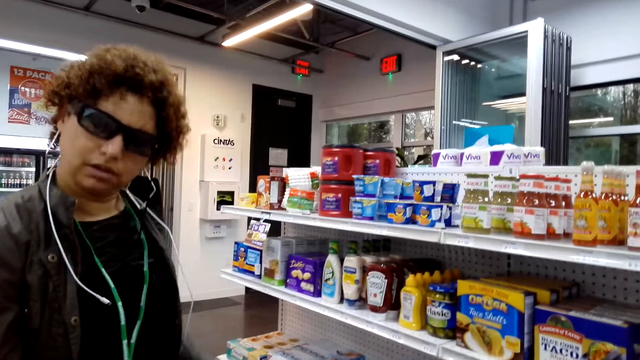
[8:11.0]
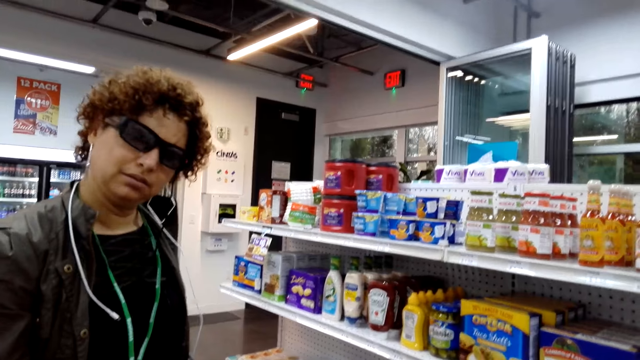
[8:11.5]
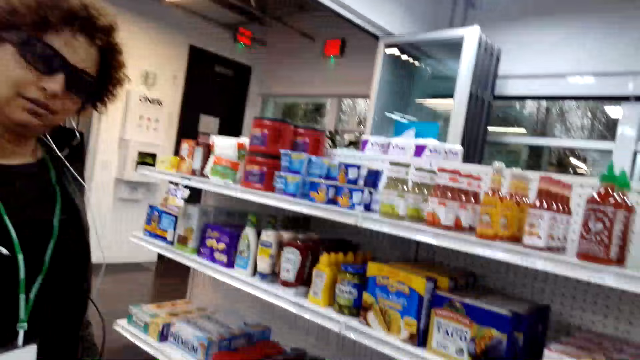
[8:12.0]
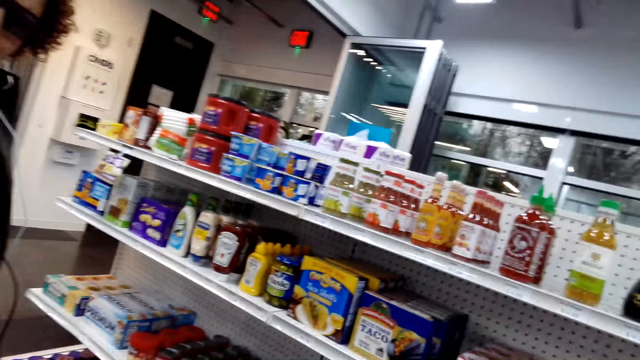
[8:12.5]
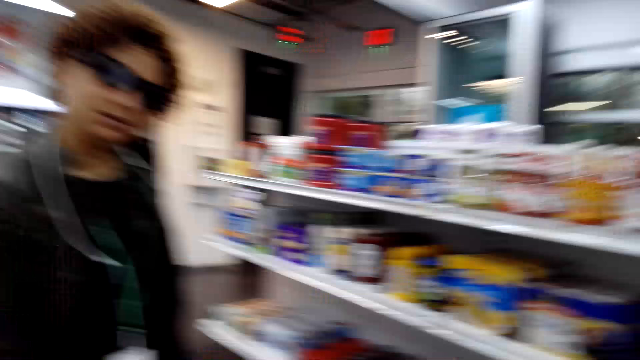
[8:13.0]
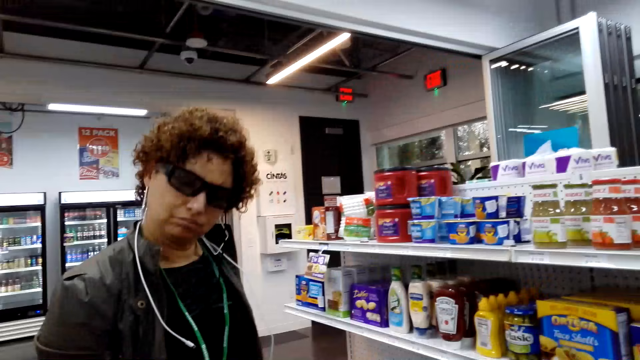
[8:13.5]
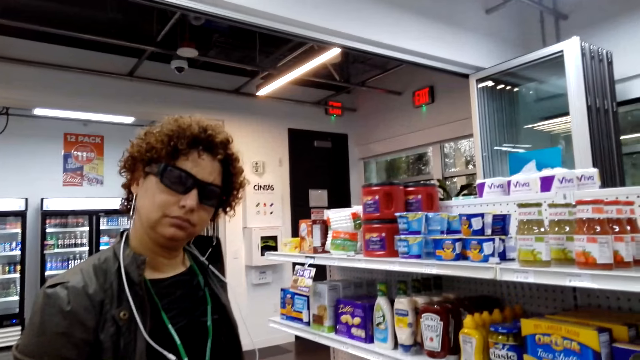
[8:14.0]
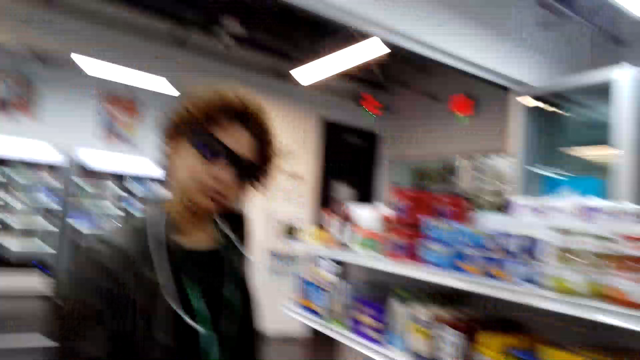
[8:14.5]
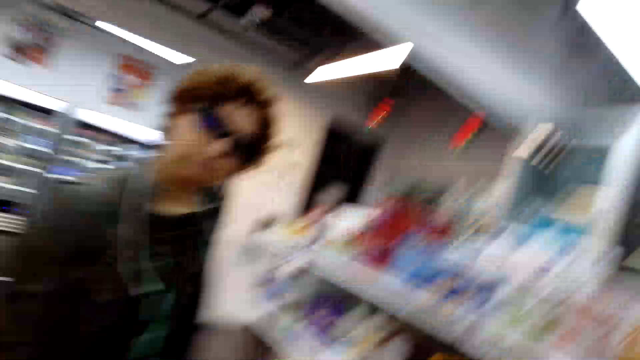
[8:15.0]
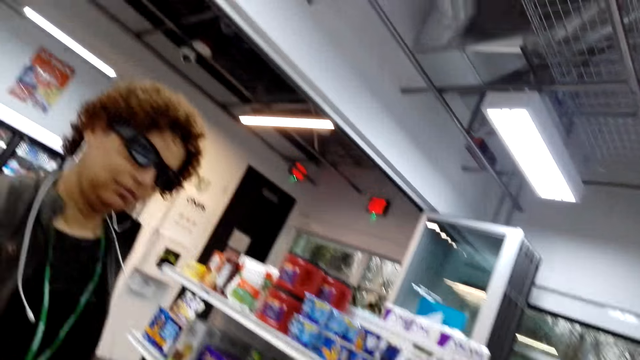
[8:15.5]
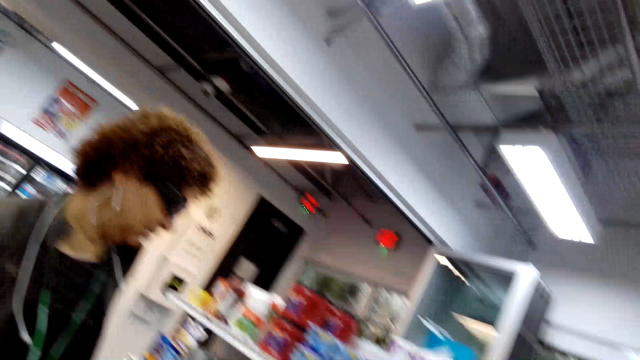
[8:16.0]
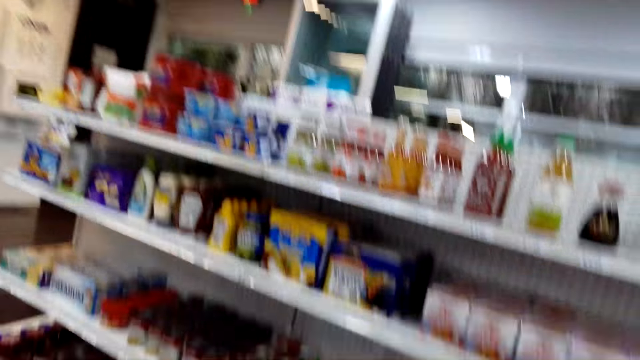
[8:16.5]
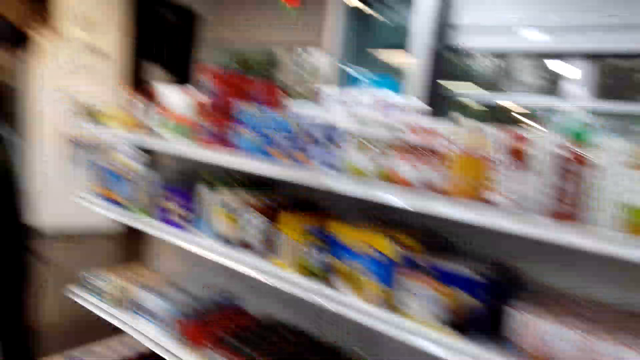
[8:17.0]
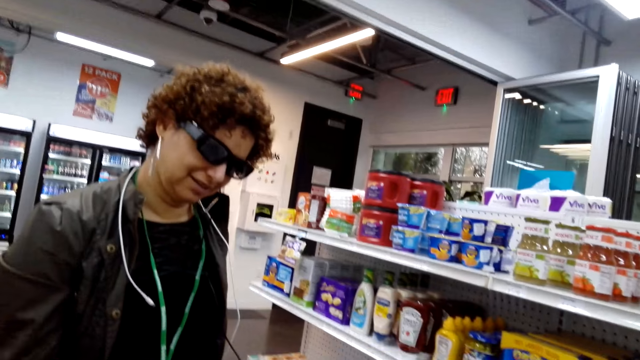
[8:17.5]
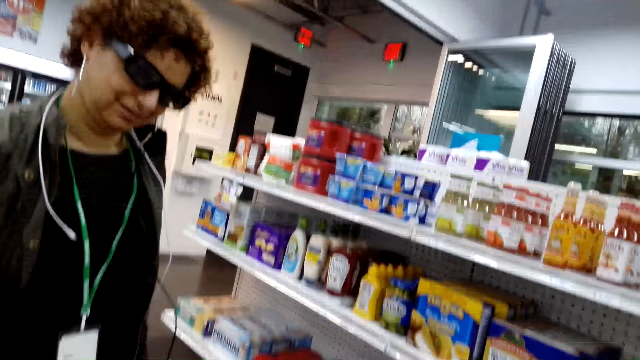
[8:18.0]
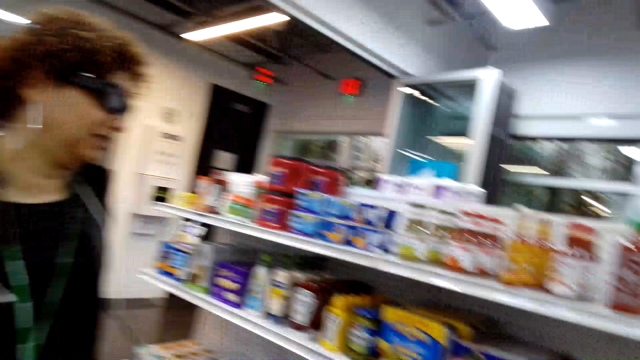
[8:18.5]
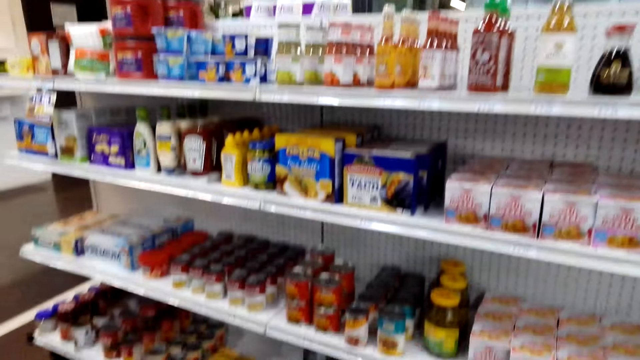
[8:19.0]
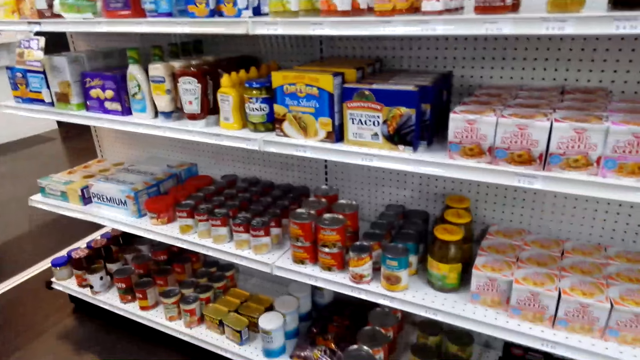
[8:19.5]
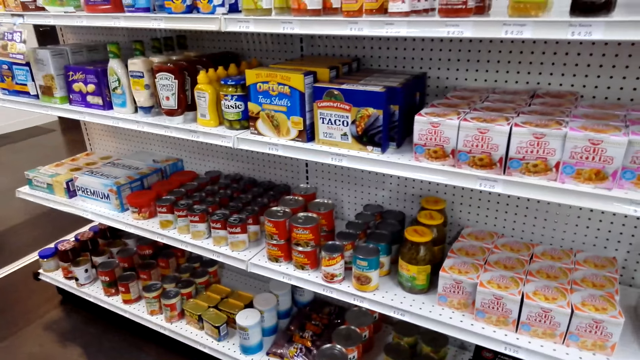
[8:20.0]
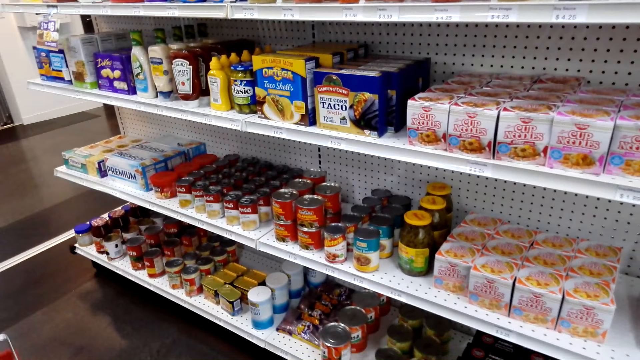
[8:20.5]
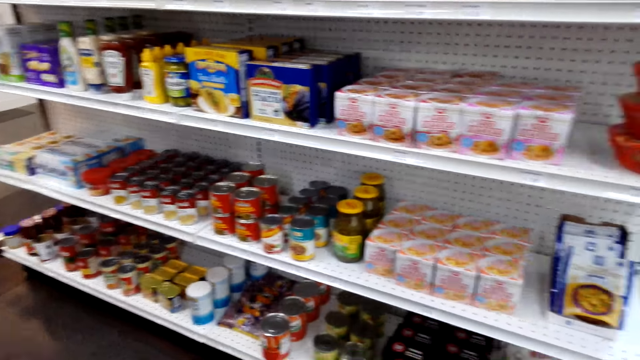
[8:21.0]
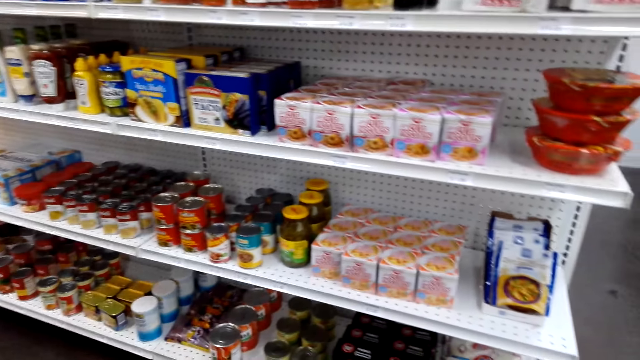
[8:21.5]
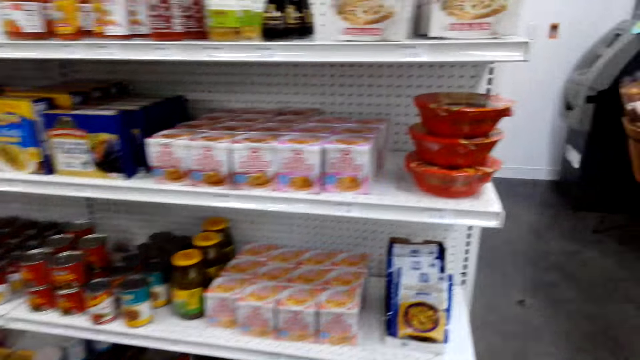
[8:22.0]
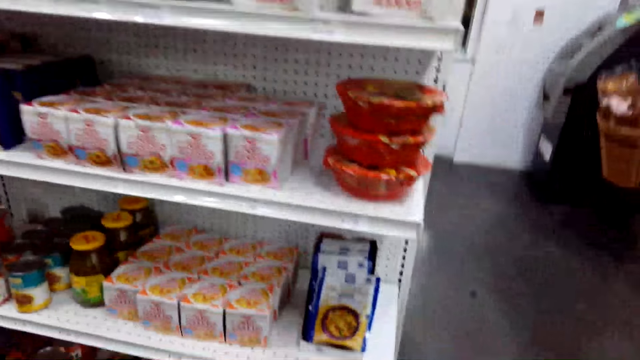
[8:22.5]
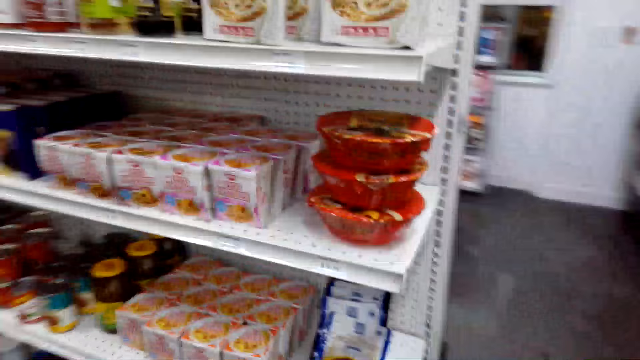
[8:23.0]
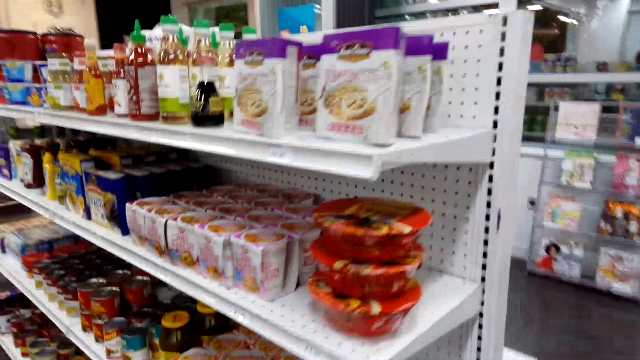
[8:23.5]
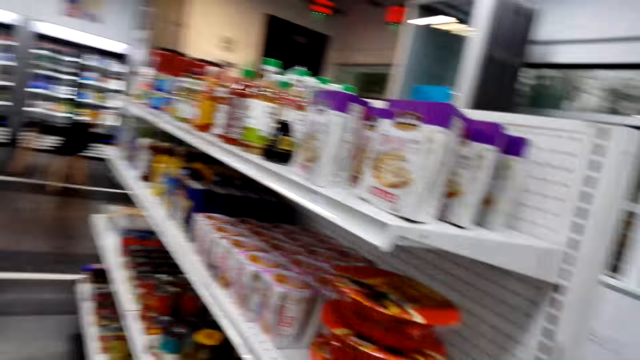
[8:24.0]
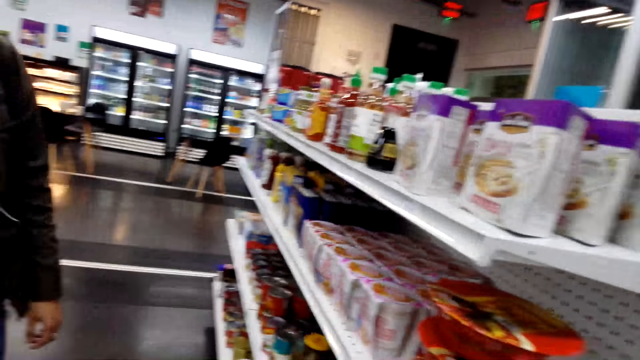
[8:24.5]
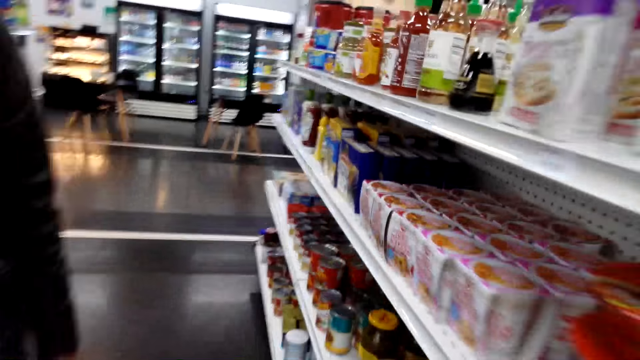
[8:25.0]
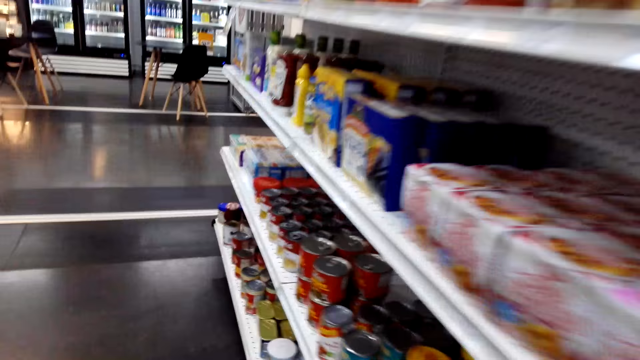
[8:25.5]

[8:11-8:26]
A person talks to the camera wearer. The camera wearer looks around. They look at the items on the shelf. They touch the item on the shelf.

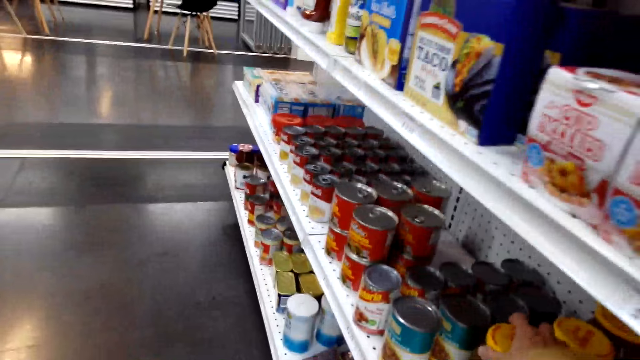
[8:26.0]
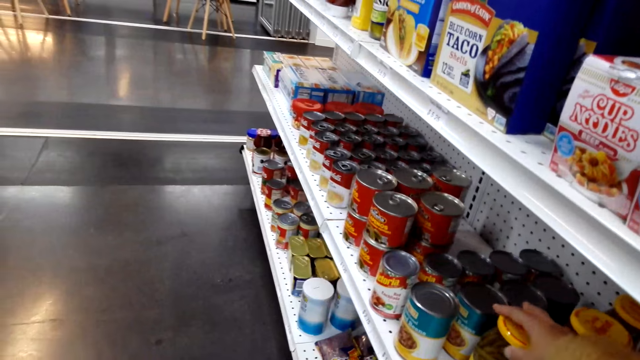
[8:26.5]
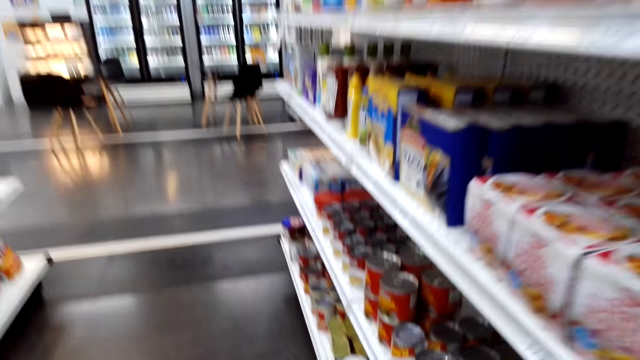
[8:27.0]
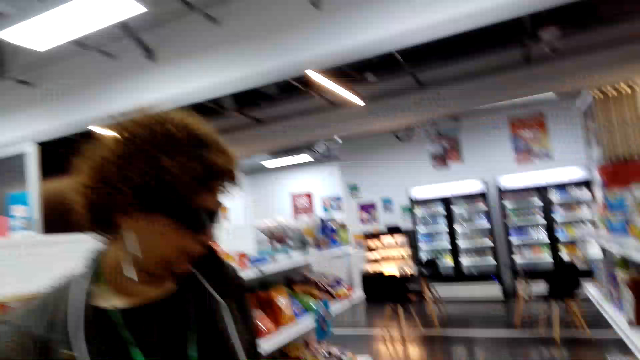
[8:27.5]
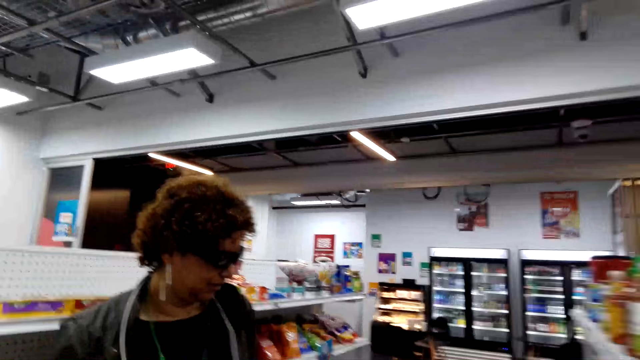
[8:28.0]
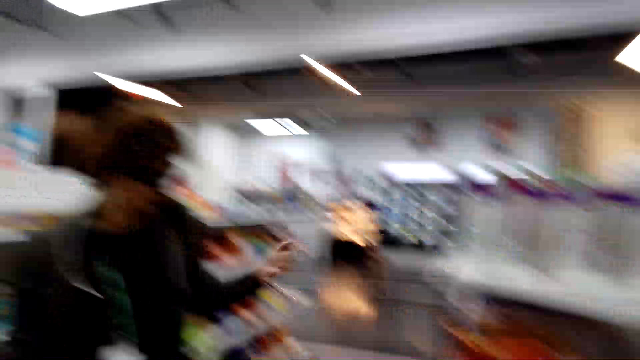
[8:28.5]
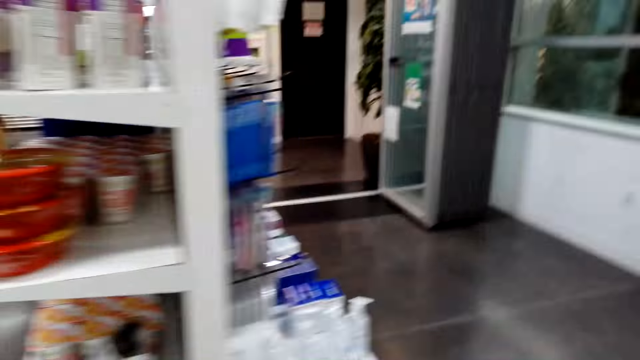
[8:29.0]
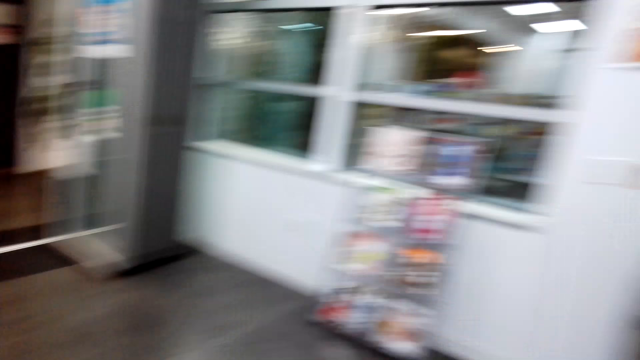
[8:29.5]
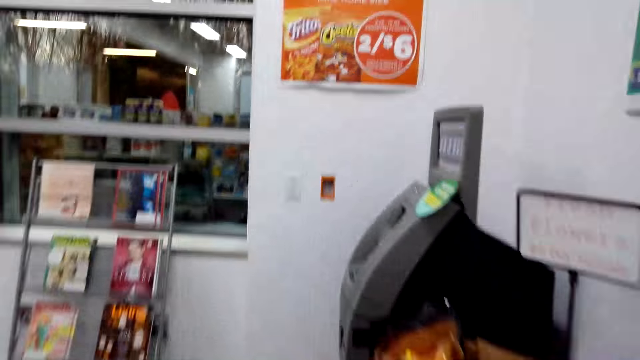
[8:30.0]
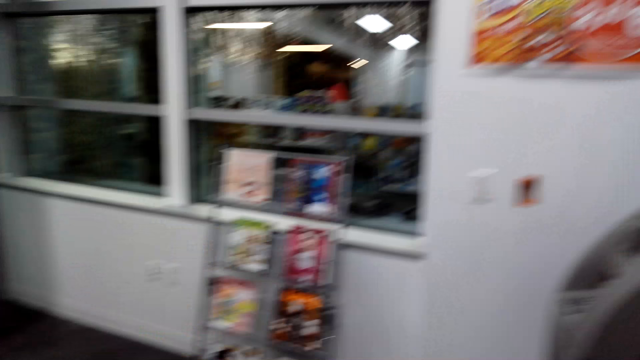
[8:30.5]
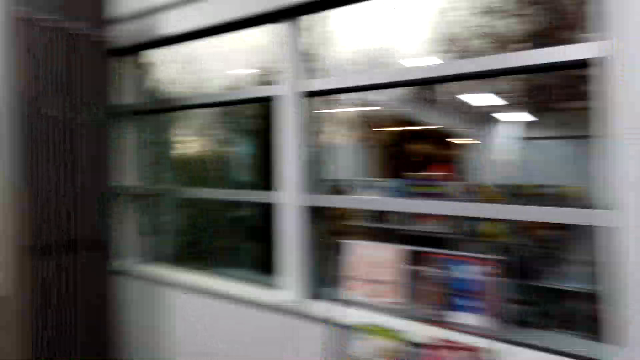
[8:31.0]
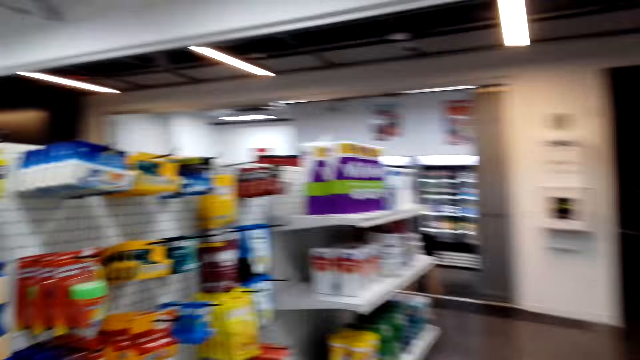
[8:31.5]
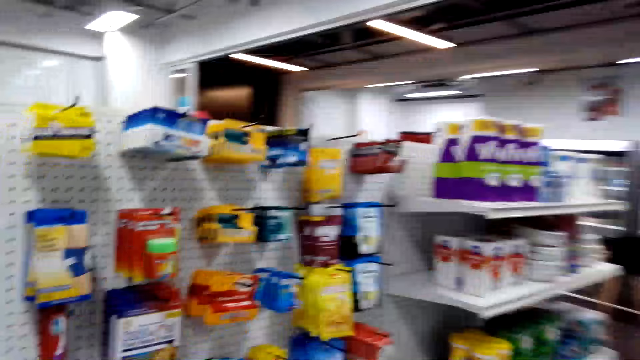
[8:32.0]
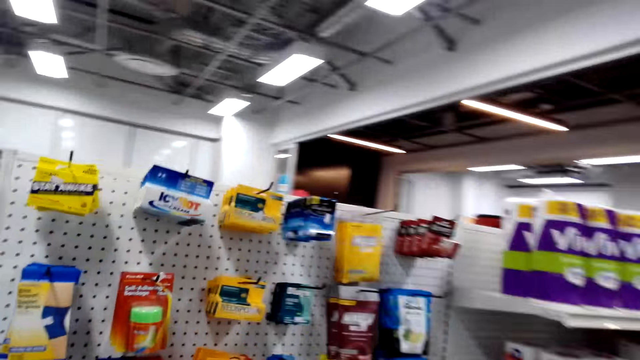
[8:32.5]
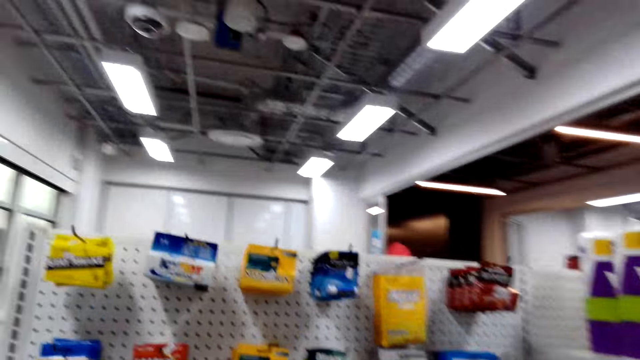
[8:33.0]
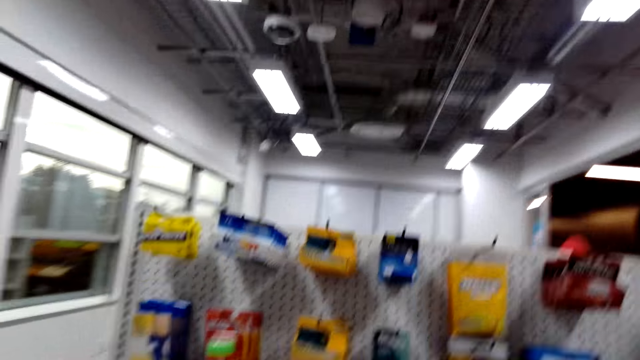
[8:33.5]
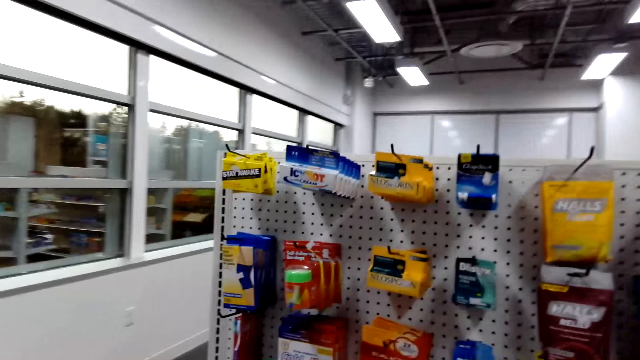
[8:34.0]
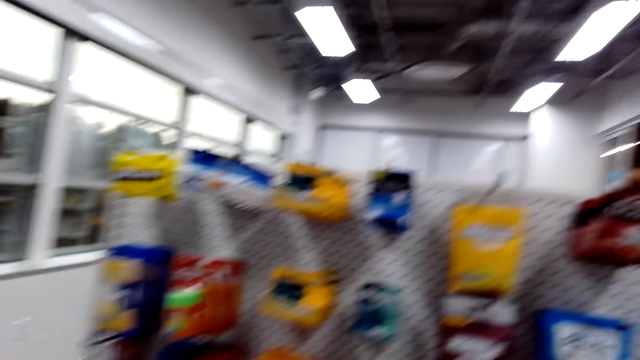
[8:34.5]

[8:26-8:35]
The camera wearer looks around. They talk to a person. They walk around. They move to the next shelf. They look around.
